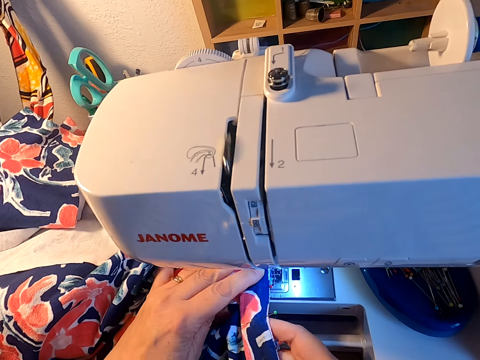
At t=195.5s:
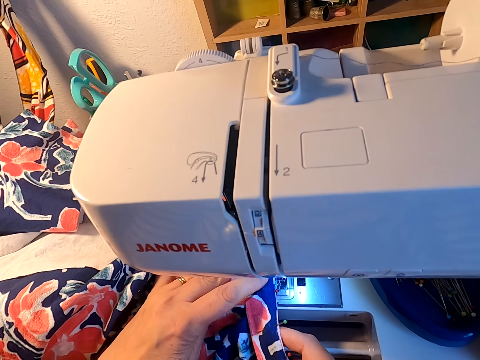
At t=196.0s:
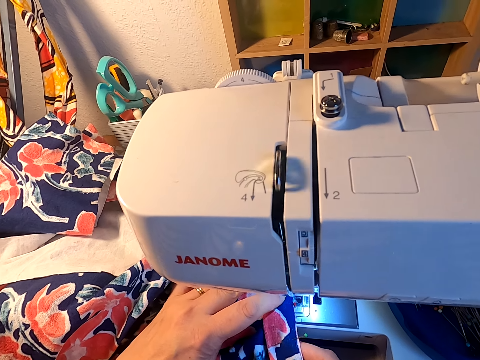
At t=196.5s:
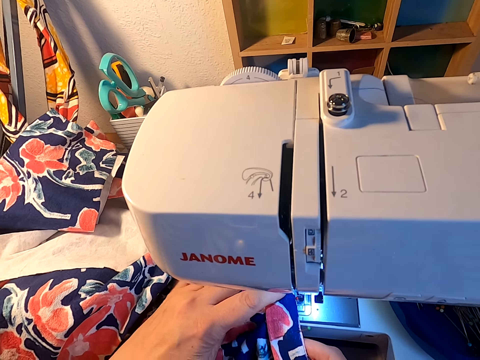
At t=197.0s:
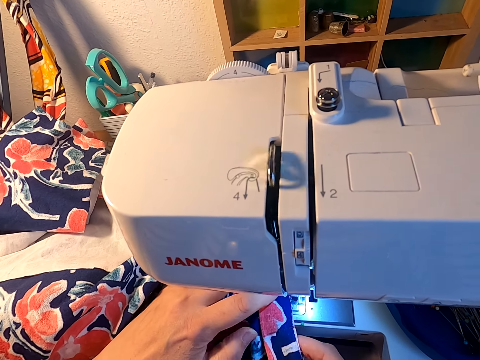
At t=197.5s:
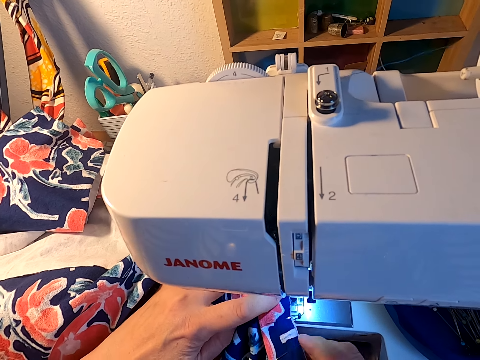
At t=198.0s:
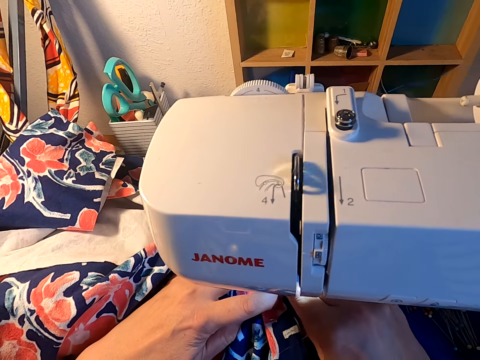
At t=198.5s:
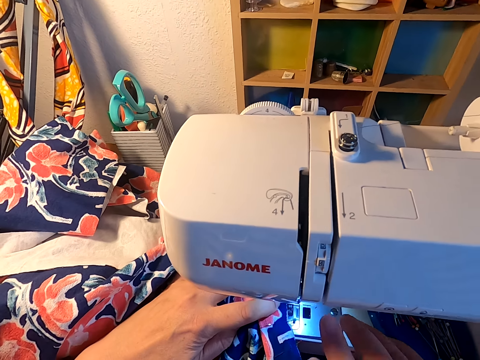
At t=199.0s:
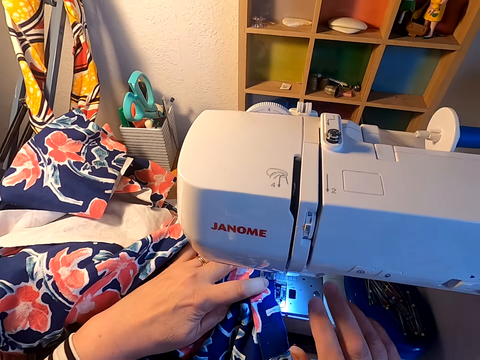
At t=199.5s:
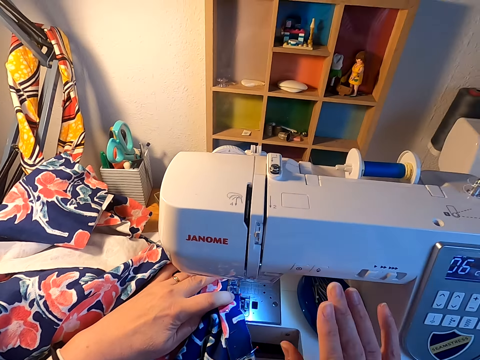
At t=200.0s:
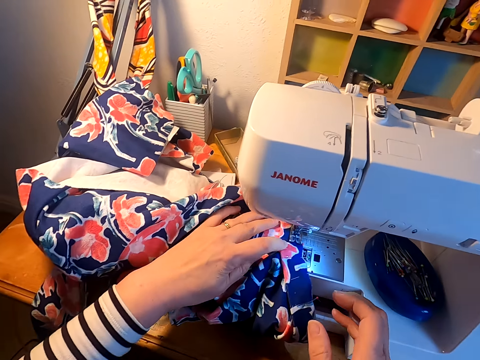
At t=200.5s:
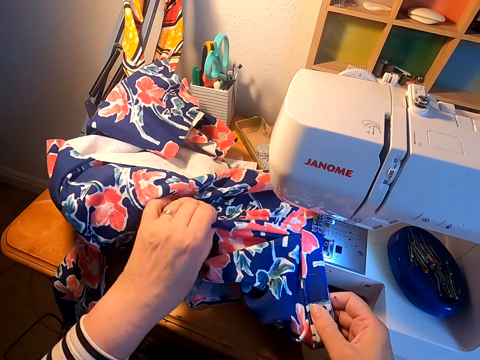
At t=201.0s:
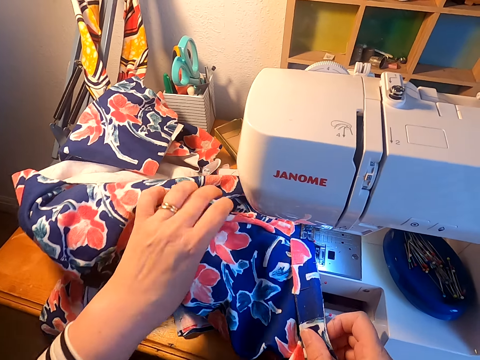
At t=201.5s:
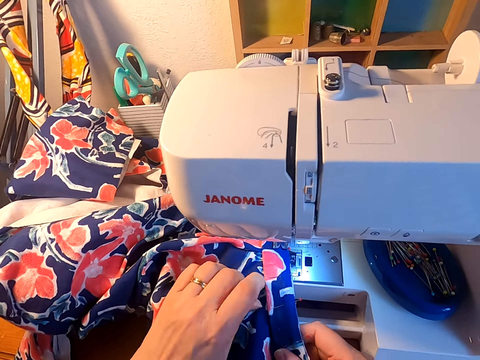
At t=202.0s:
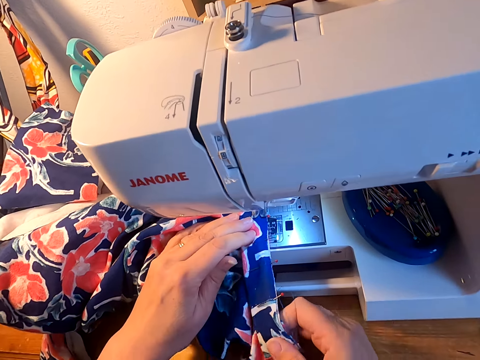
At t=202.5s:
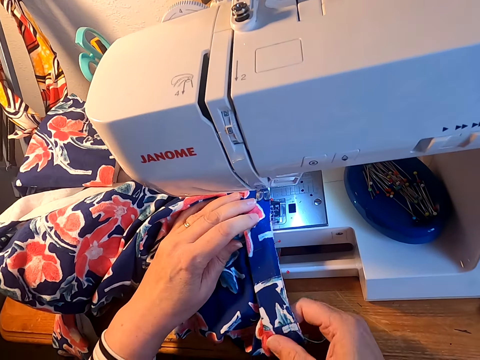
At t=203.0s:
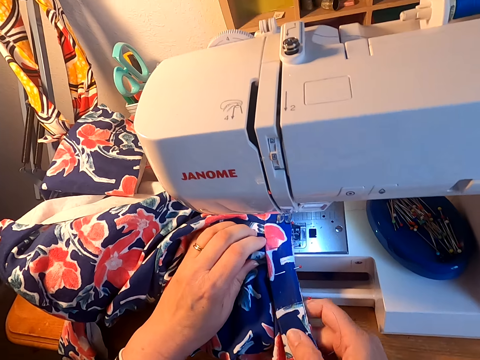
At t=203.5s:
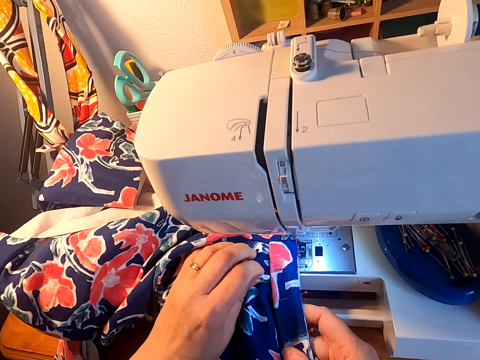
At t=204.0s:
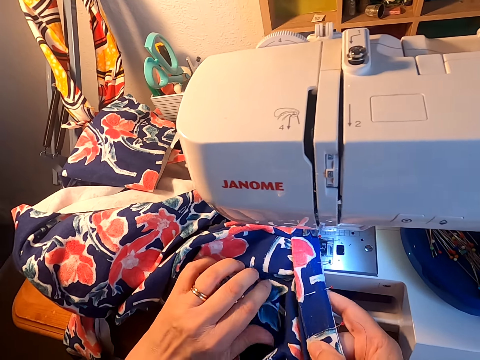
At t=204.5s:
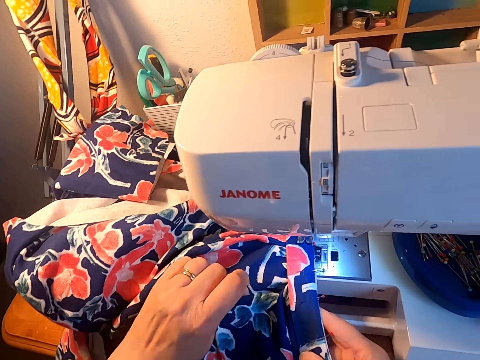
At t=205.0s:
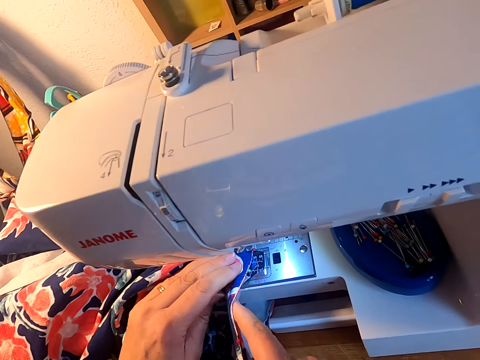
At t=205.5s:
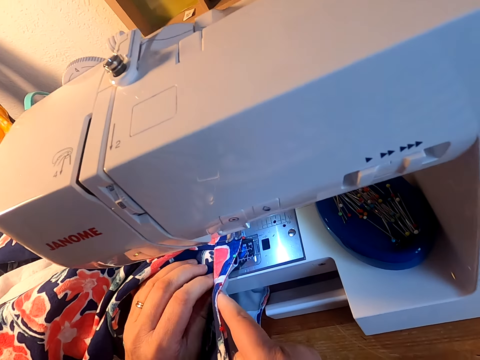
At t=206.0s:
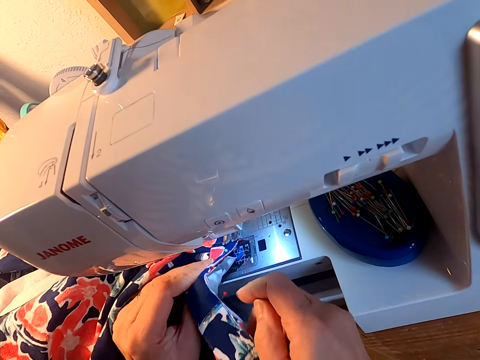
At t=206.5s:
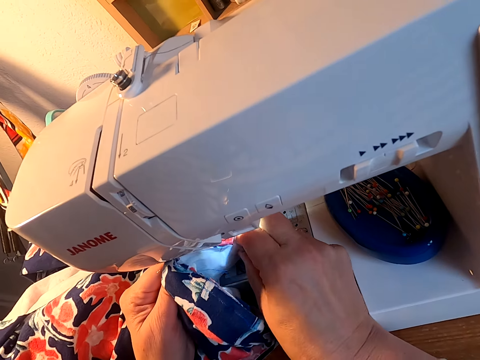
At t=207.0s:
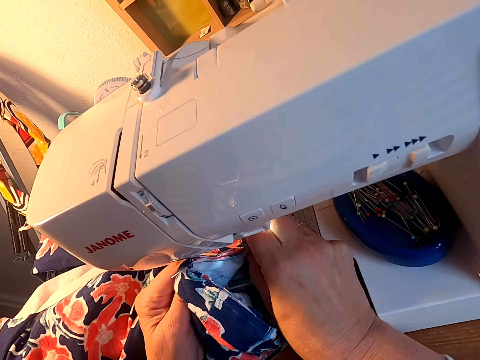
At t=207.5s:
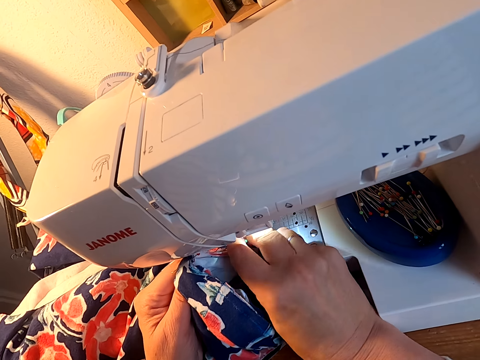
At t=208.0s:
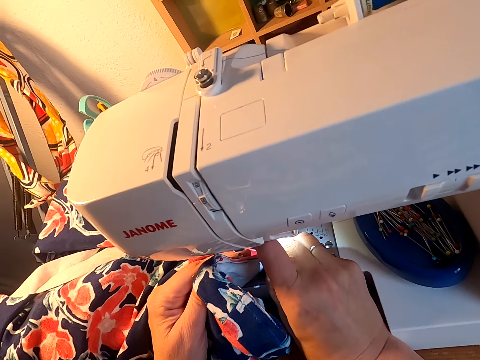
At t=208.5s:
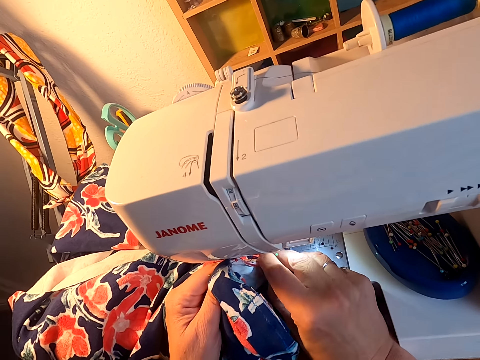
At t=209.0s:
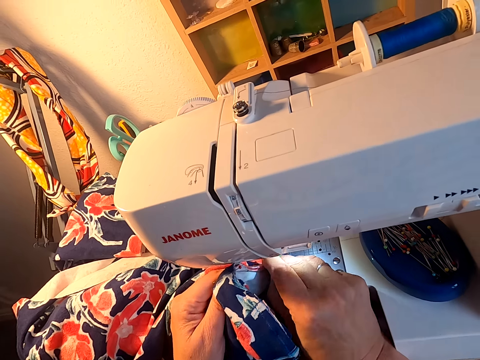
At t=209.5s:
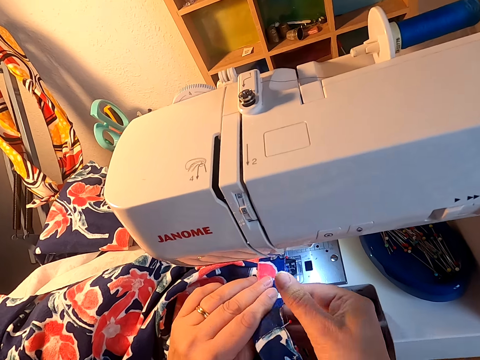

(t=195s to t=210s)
The camera wearer sews the cloth on the sewing machine. They remove a pin from the cloth. They sew the cloth on the sewing machine. They press the sewing machine button off. They adjust the cloth on the sewing machine. They remove a pin from the cloth.

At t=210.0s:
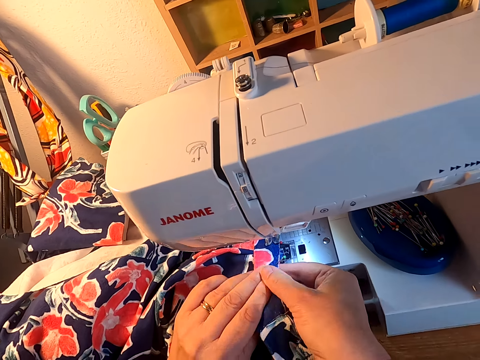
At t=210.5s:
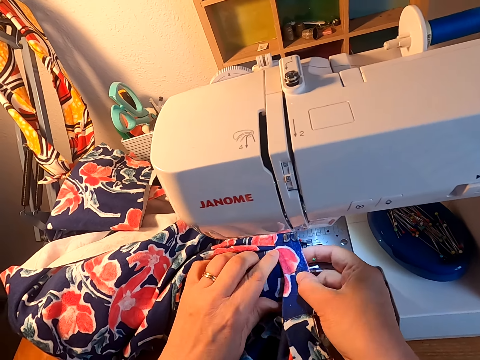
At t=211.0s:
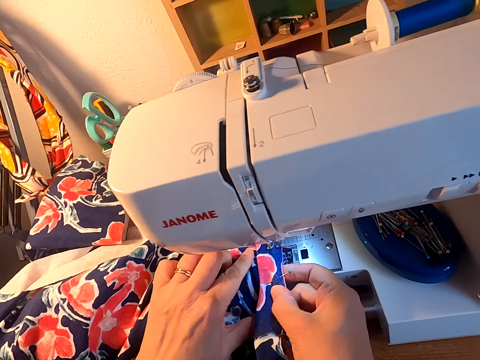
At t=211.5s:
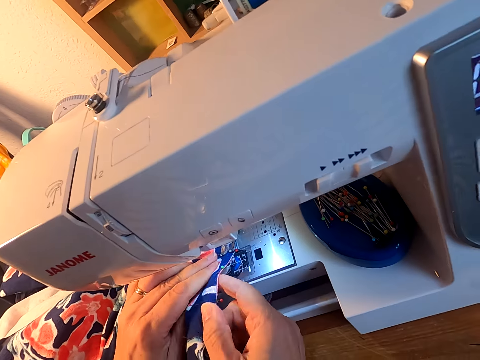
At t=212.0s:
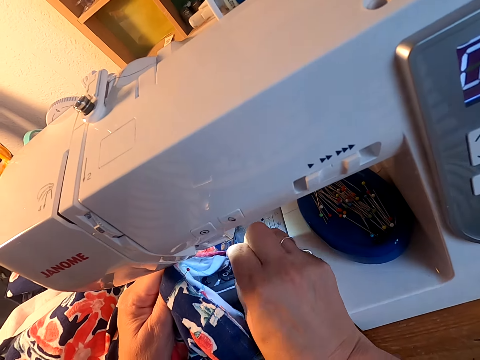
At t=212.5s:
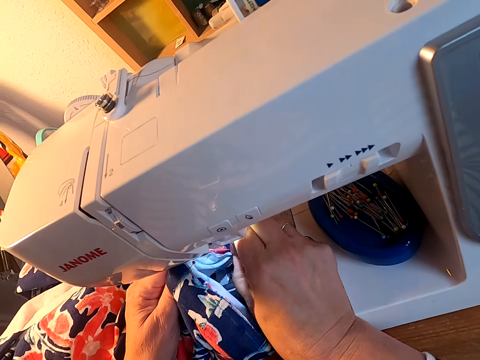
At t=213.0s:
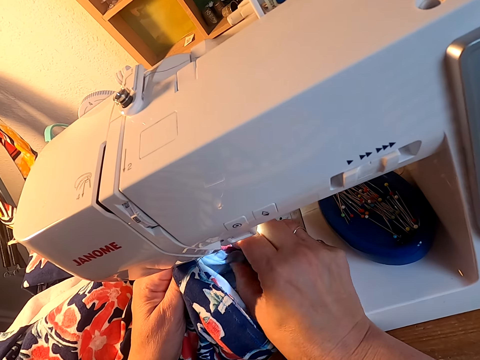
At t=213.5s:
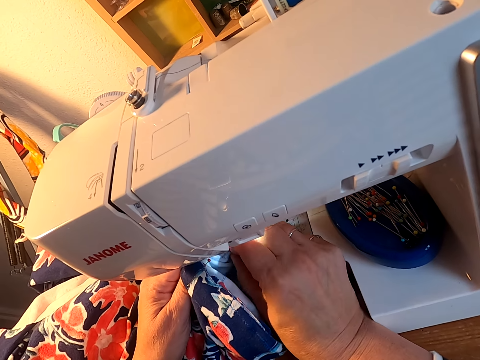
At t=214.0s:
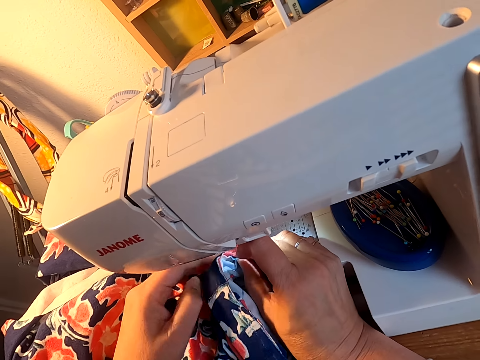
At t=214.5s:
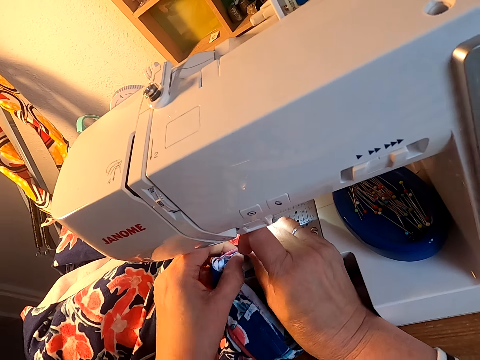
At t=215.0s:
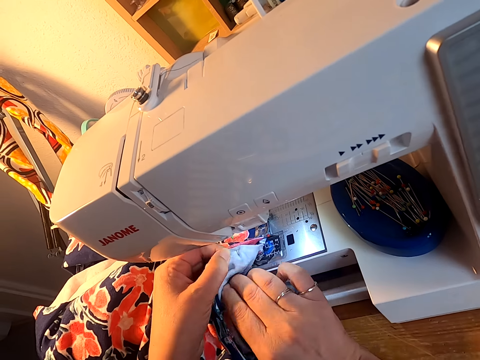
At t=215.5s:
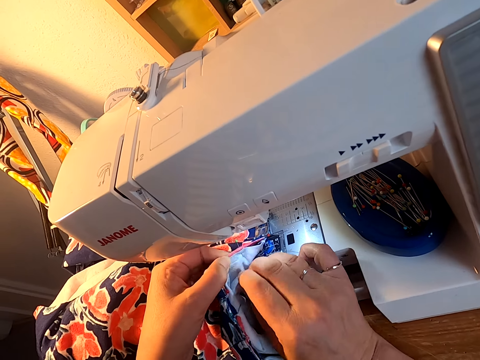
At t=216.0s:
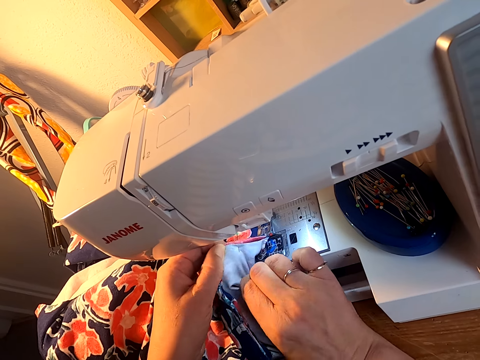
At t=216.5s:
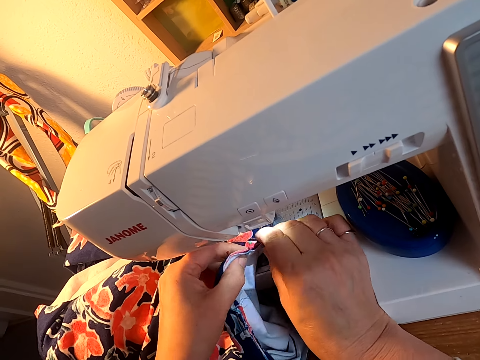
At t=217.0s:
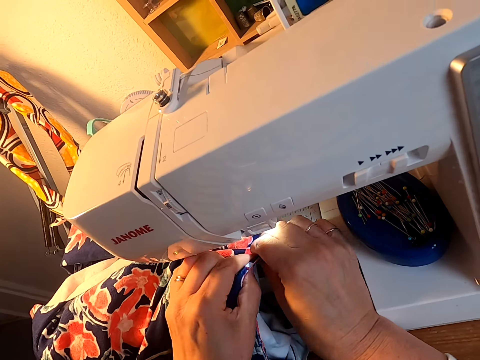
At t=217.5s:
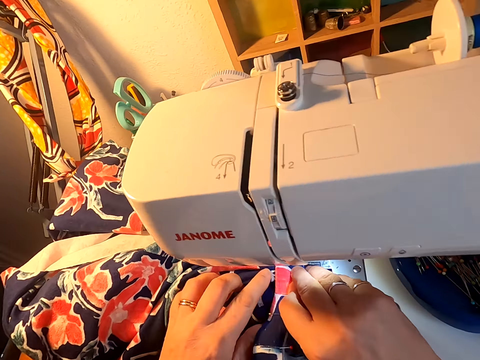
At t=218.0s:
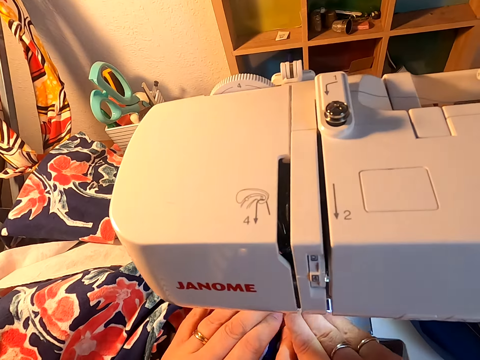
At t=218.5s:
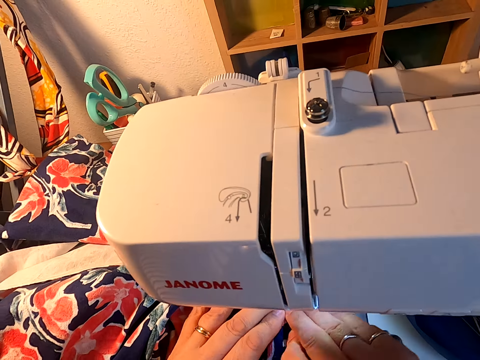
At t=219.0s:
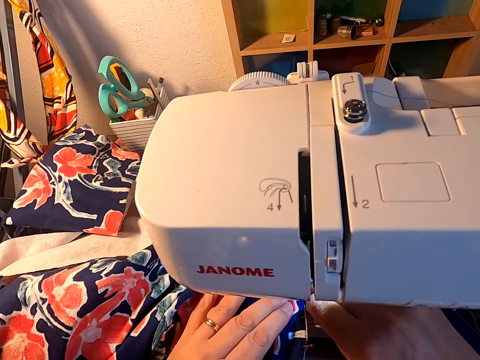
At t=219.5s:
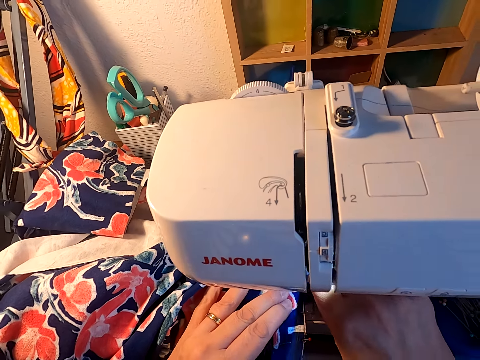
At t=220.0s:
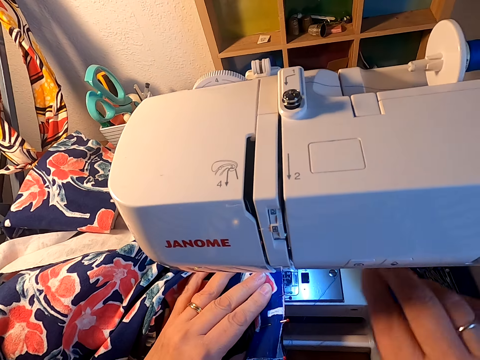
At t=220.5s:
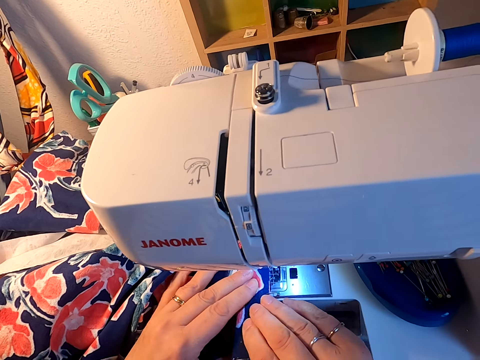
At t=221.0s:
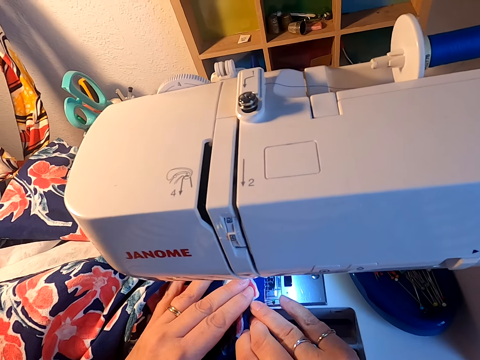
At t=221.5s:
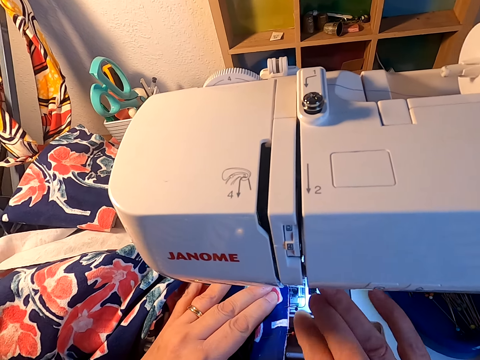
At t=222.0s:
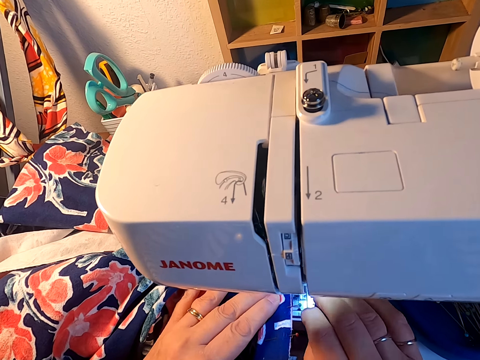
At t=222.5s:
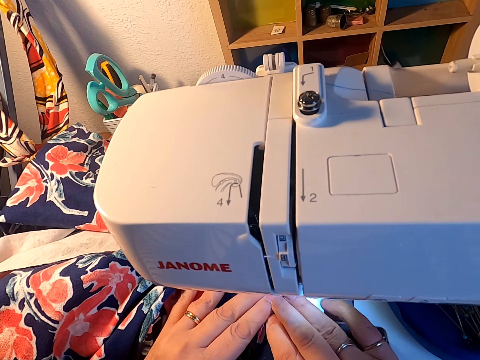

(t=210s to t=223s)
The camera wearer adjusts the cloth on the sewing machine. They press the sewing machine button on.
